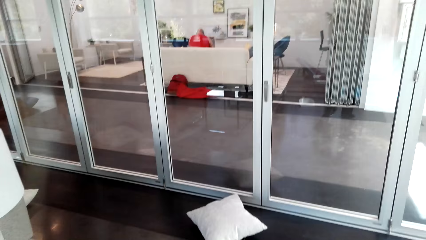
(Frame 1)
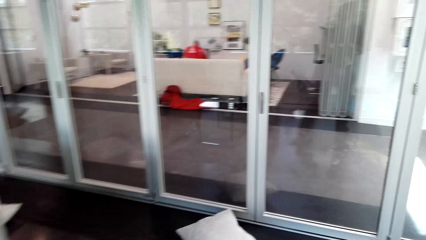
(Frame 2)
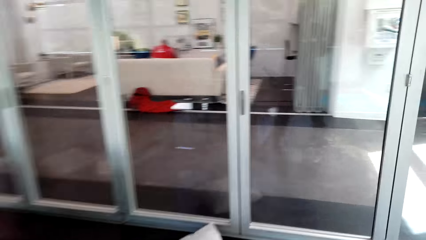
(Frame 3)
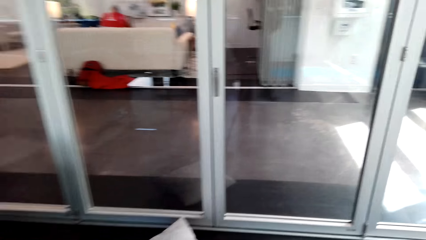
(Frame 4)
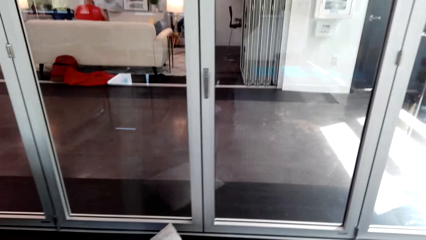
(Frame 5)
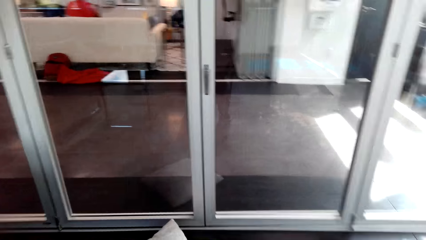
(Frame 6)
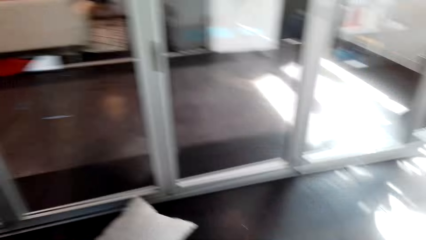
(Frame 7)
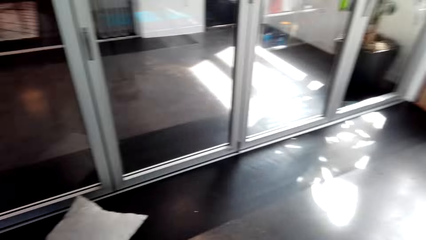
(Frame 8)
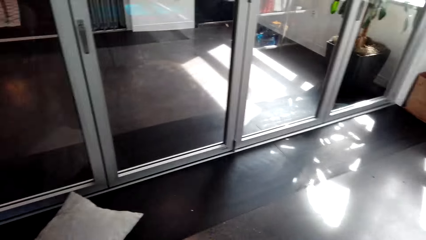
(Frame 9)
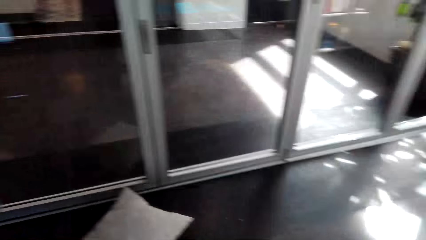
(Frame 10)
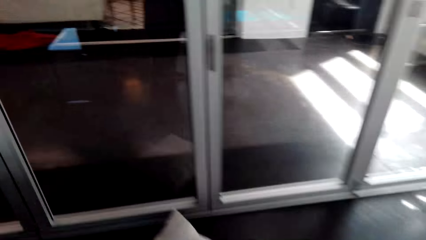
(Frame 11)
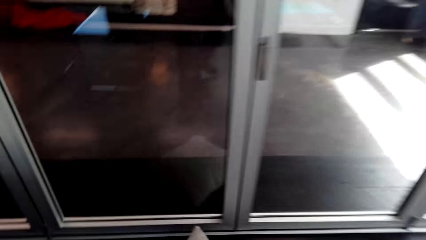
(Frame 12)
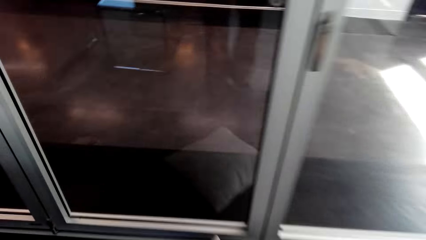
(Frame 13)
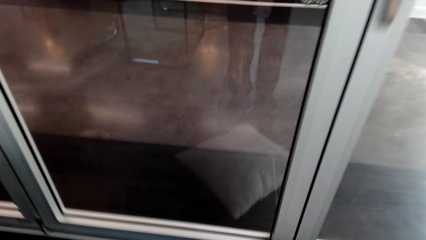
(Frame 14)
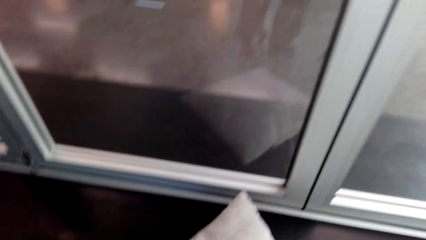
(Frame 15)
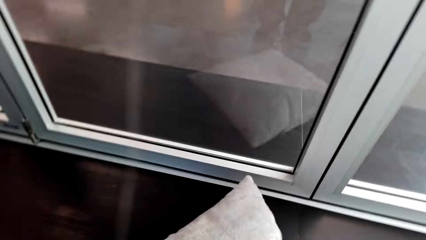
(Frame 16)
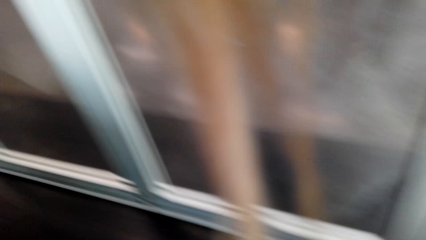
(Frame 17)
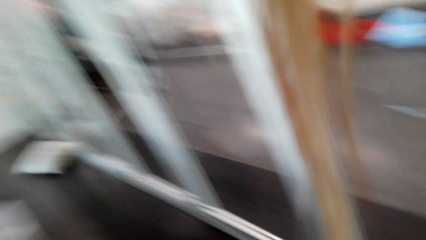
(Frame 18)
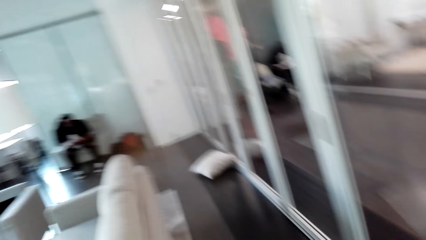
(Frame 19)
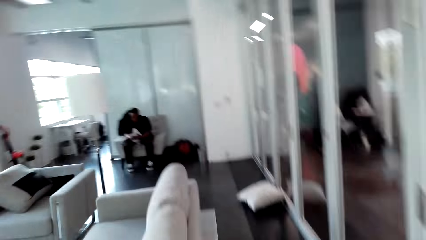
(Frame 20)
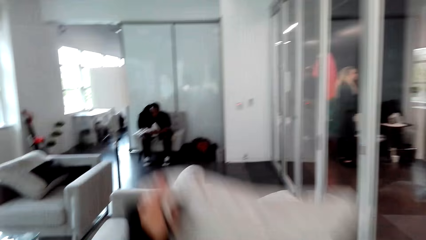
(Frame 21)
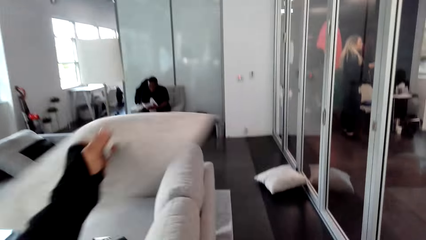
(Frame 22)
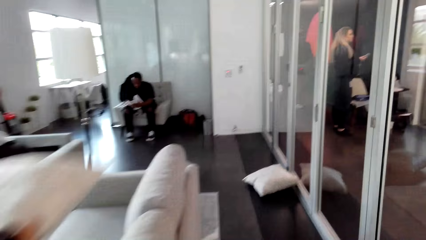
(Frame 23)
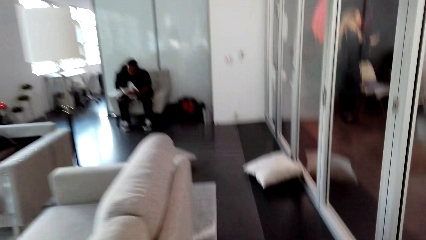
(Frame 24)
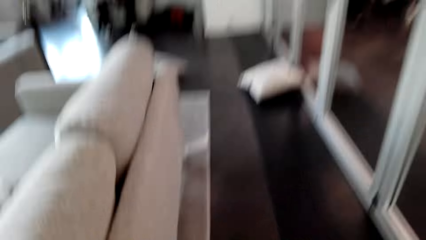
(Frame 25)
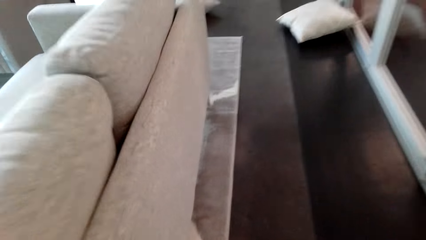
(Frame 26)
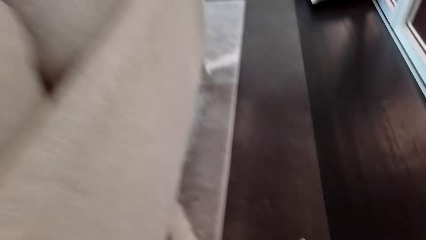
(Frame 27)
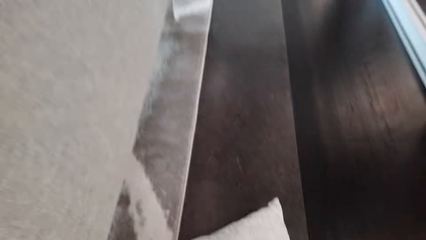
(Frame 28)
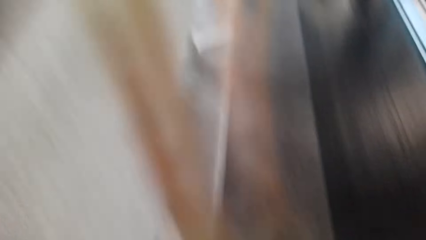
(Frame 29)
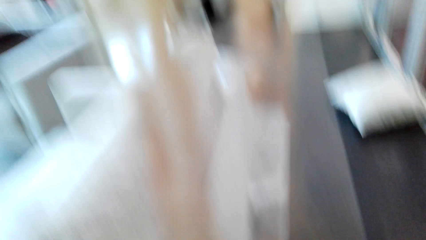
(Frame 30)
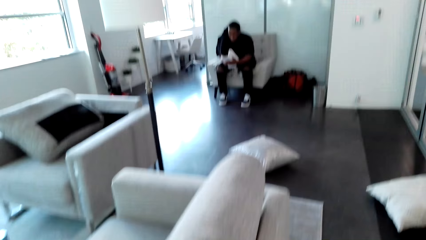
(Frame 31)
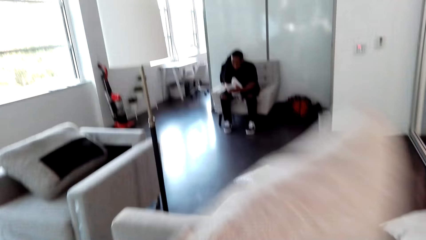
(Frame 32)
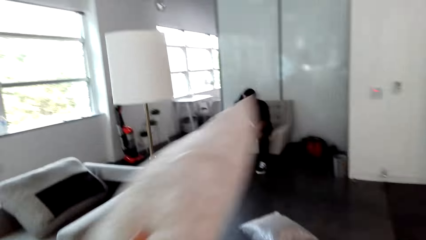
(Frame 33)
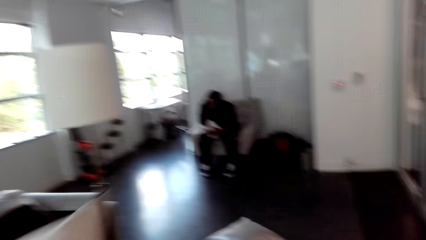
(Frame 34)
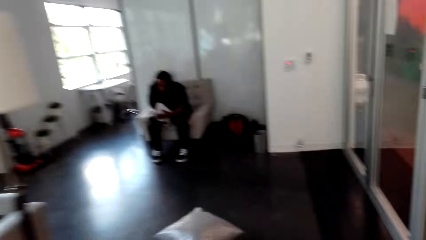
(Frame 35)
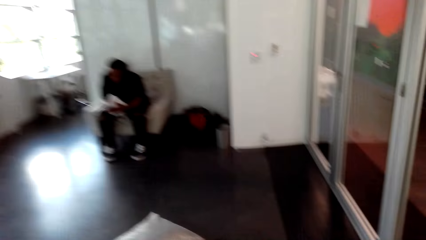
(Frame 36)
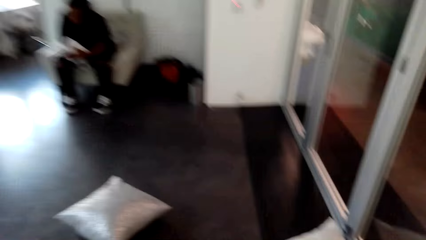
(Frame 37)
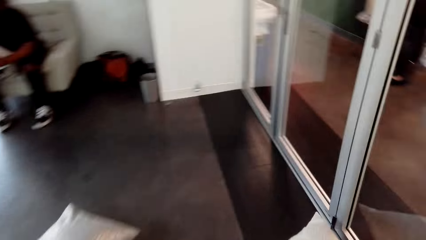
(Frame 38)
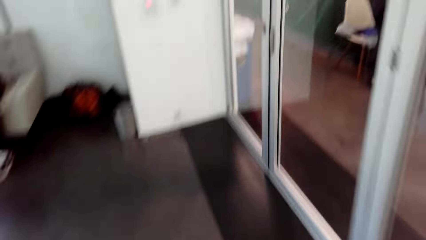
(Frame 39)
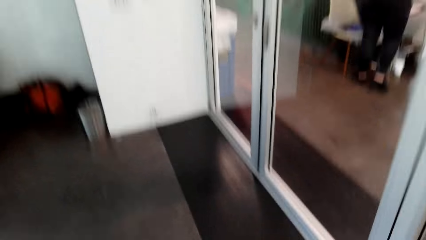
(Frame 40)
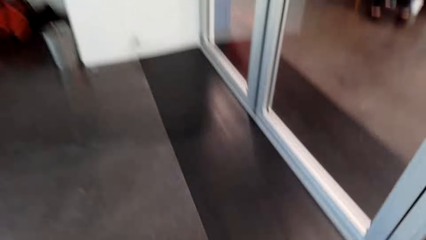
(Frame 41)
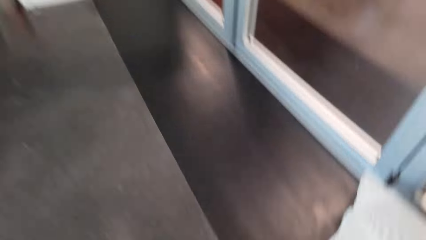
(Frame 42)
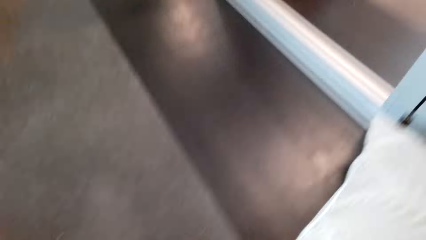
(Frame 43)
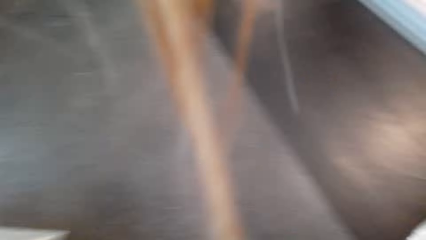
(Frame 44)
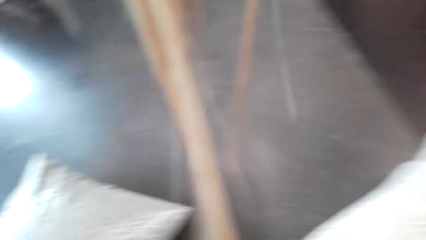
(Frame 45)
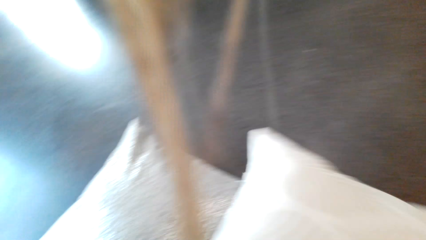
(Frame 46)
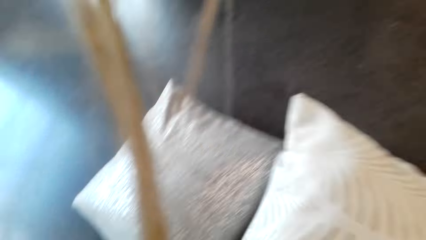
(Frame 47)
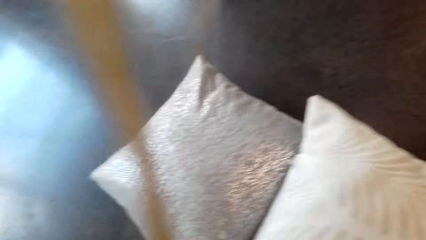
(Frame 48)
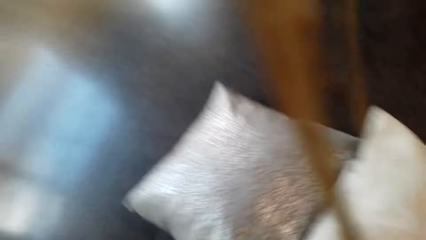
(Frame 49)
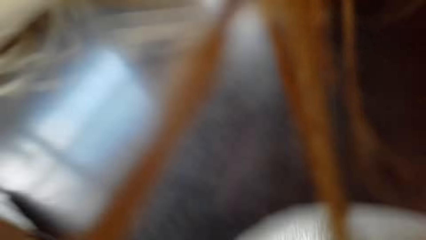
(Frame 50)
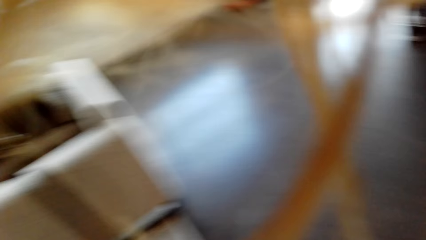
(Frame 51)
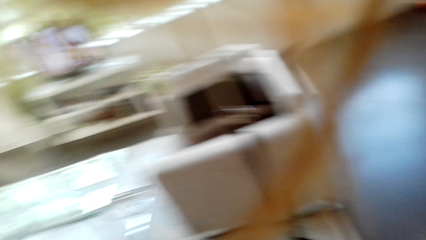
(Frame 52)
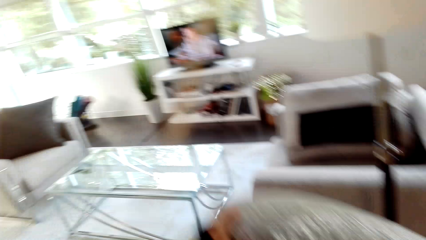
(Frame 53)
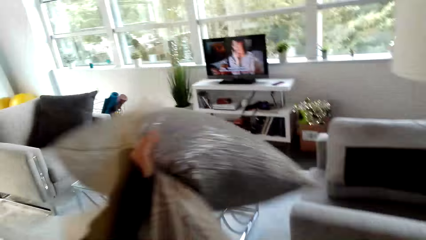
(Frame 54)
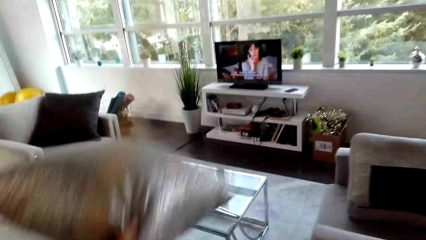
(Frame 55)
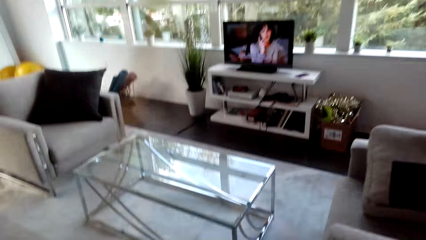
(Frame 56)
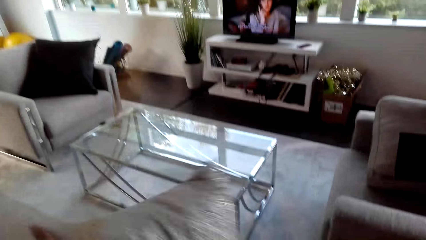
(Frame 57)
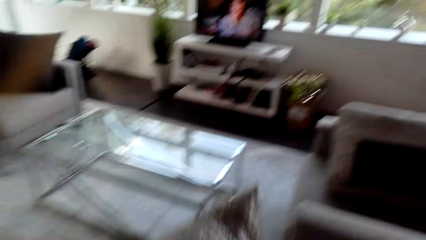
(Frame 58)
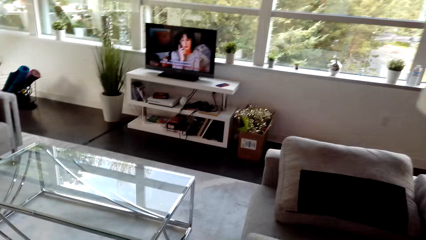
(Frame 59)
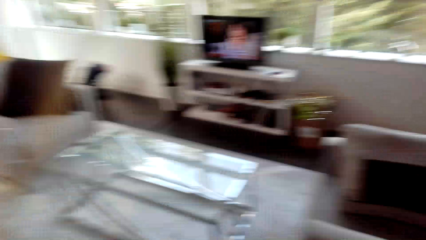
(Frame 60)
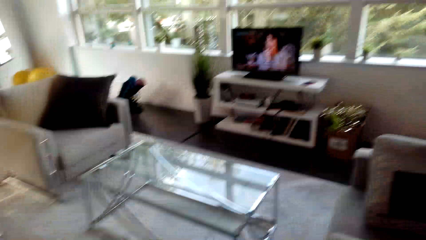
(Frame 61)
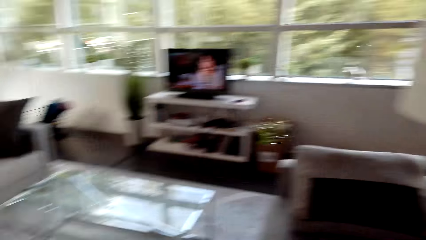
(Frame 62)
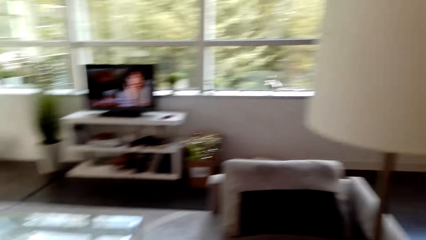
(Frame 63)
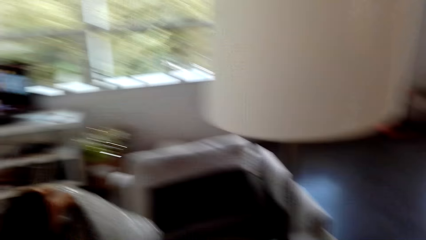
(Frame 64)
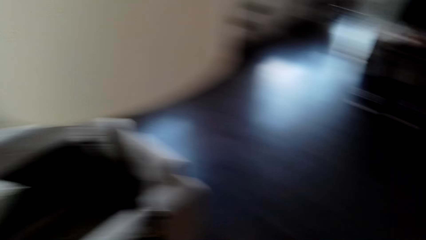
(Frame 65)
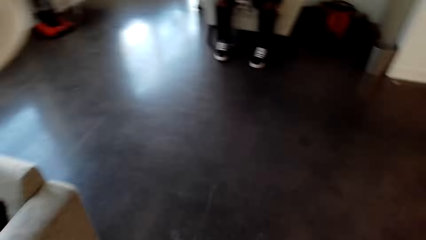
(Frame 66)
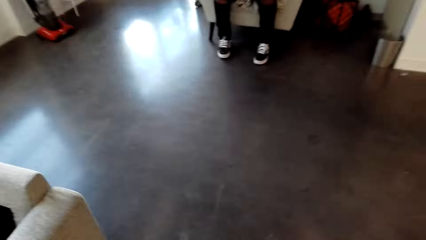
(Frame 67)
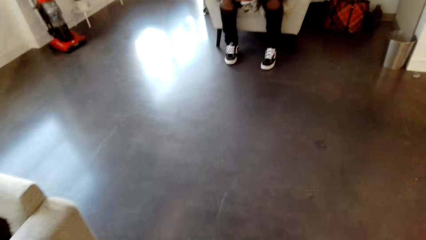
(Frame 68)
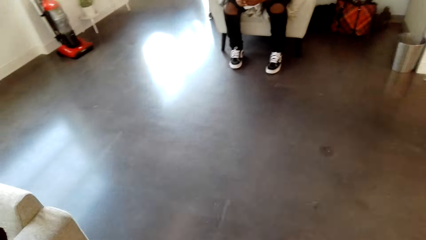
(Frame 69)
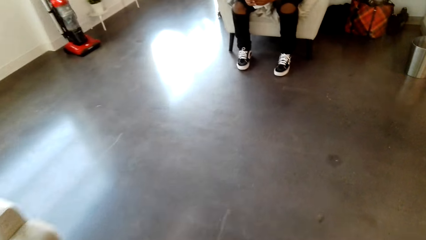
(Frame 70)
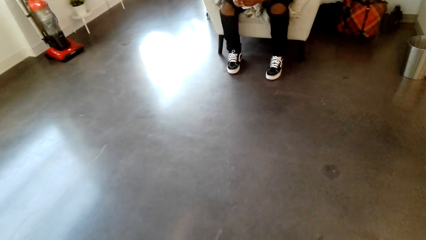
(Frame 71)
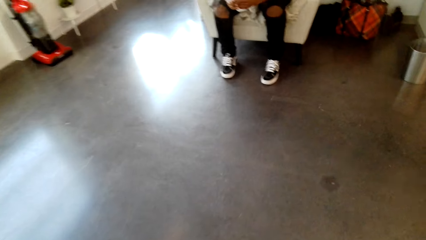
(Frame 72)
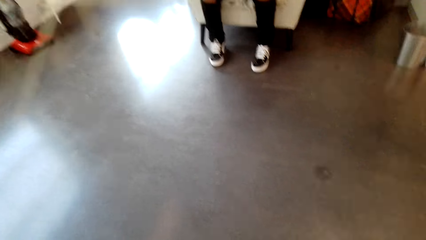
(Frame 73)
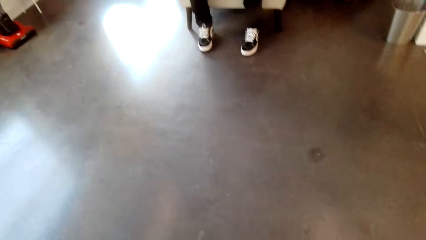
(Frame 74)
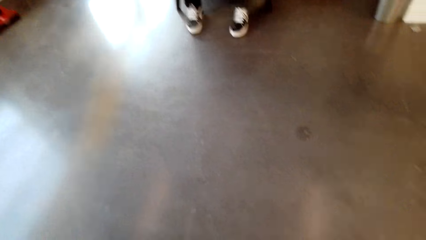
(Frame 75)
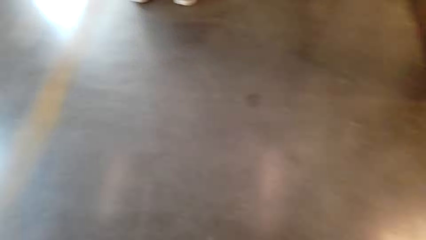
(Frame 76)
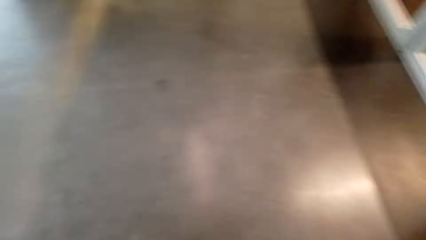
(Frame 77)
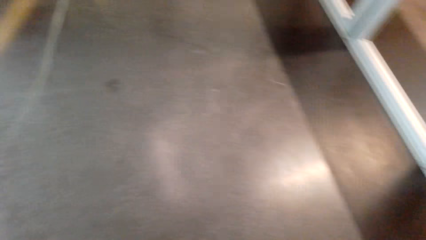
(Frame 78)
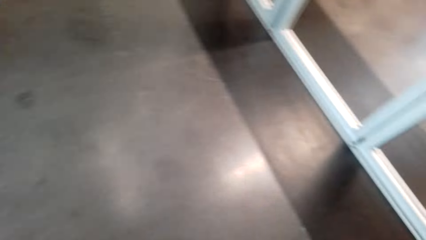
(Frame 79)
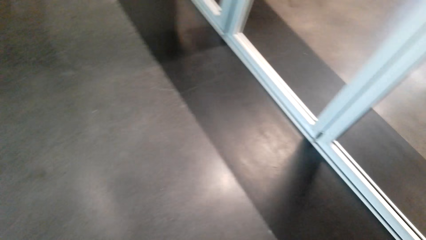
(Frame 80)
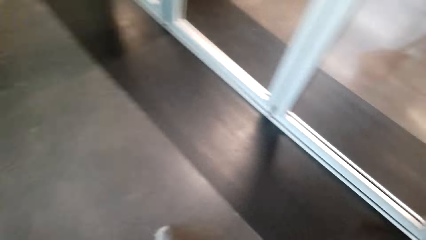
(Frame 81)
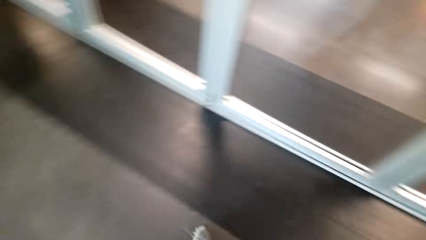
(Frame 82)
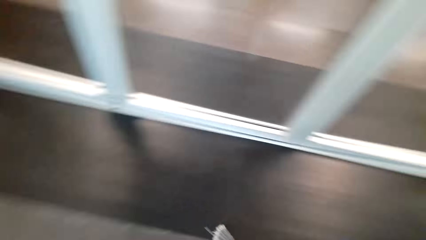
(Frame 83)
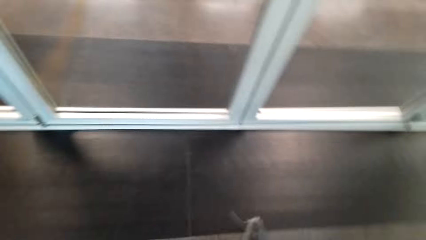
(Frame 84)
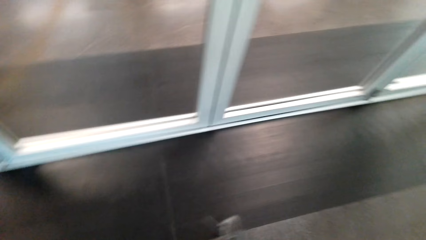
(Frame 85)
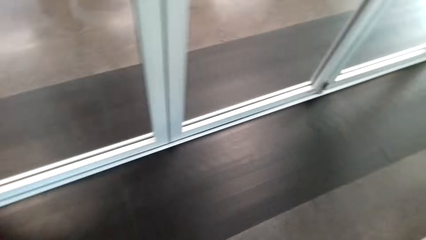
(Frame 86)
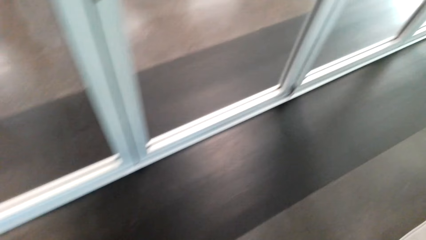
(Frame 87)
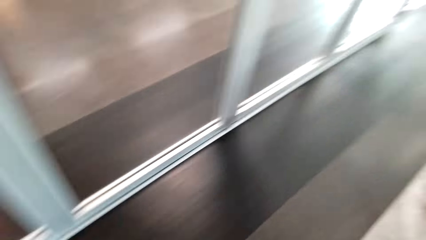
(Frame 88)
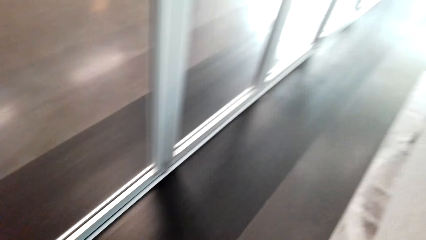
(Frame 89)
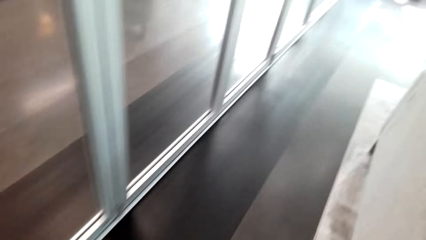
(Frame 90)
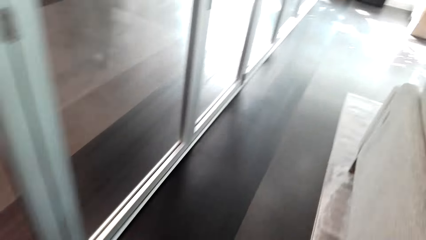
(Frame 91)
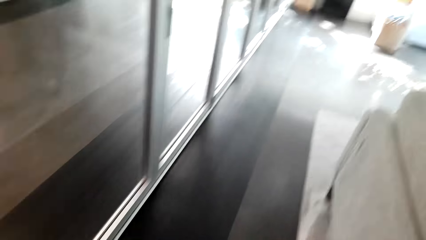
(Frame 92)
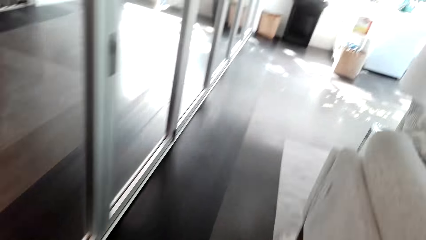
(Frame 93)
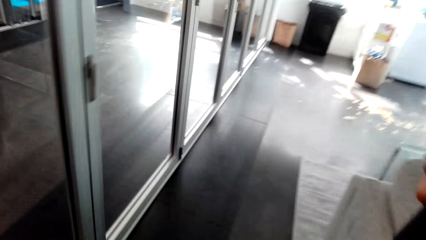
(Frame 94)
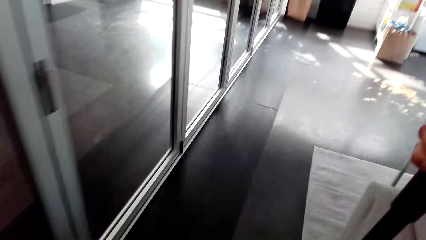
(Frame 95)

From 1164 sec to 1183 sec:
The camera wearer picks up the pillow from the floor. They drop the pillow on the couch. They touch a cushion. They pick up the pillow from the floor. They drop the pillow on the couch. They pick up the pillows from the floor. They watch the background. They drop the pillows on the couch.
